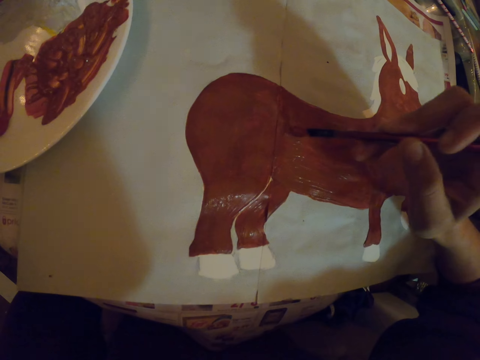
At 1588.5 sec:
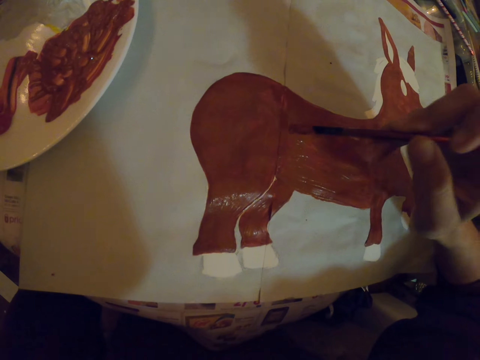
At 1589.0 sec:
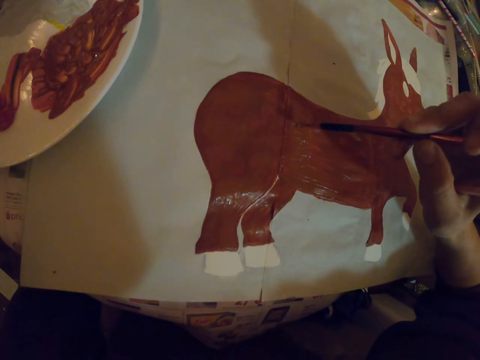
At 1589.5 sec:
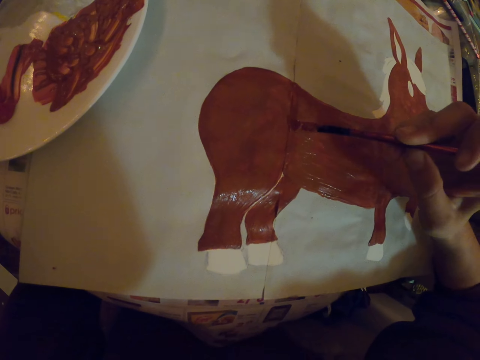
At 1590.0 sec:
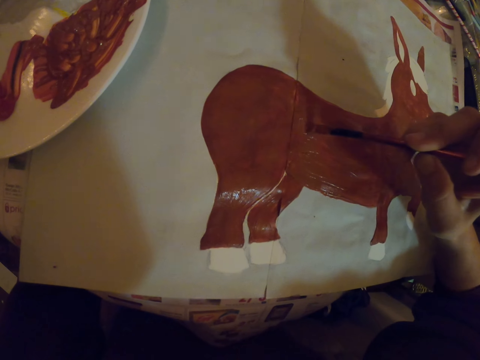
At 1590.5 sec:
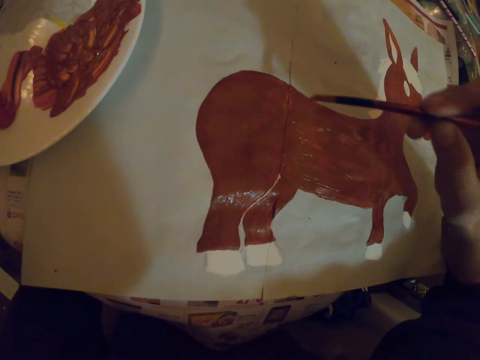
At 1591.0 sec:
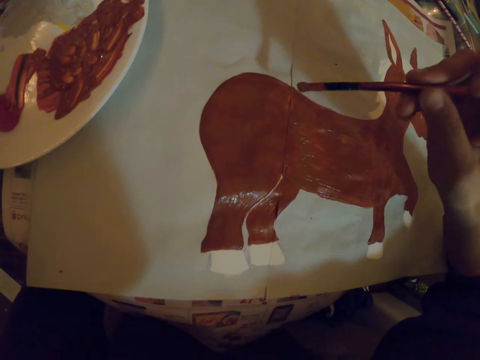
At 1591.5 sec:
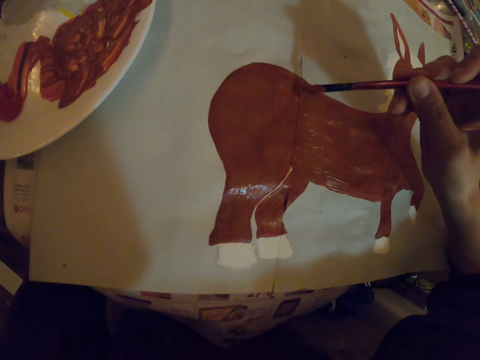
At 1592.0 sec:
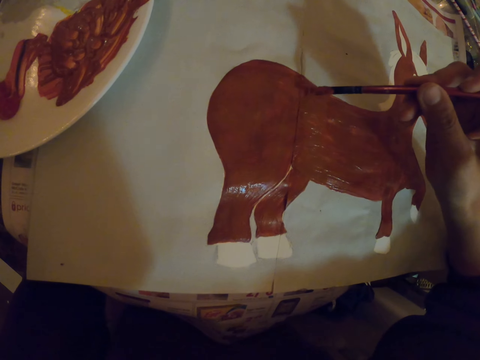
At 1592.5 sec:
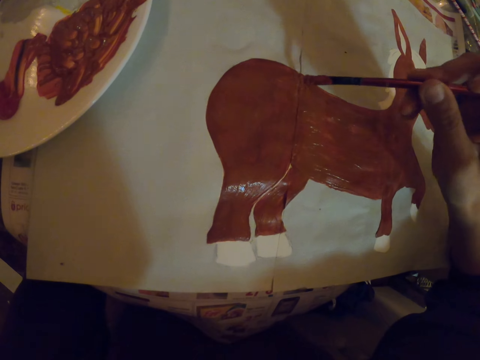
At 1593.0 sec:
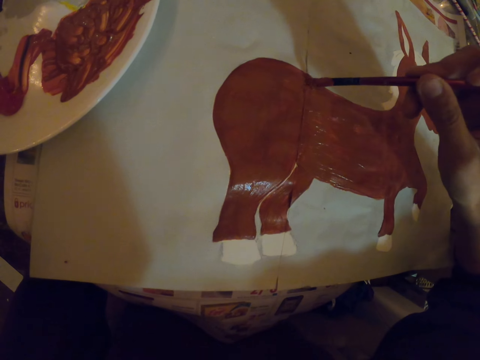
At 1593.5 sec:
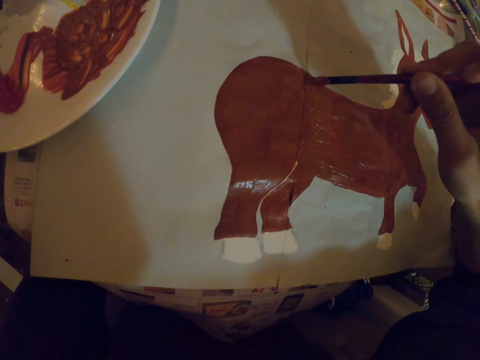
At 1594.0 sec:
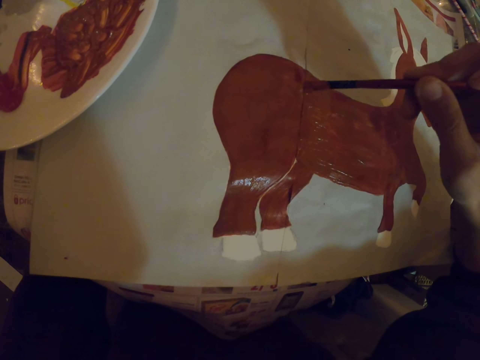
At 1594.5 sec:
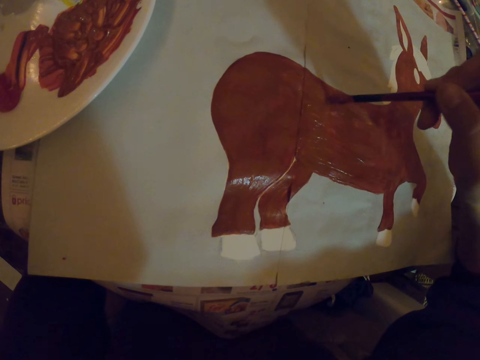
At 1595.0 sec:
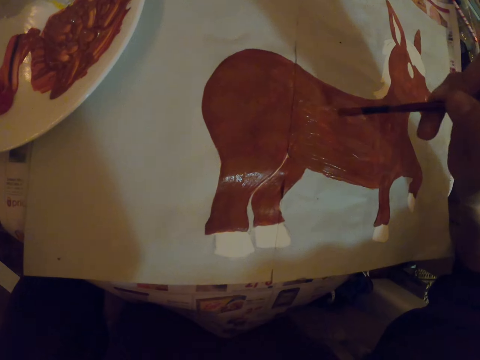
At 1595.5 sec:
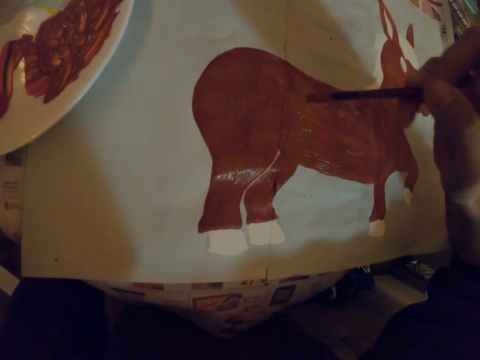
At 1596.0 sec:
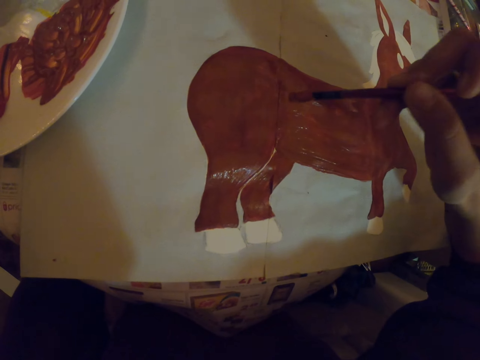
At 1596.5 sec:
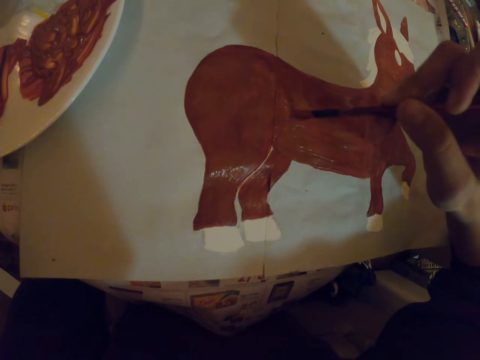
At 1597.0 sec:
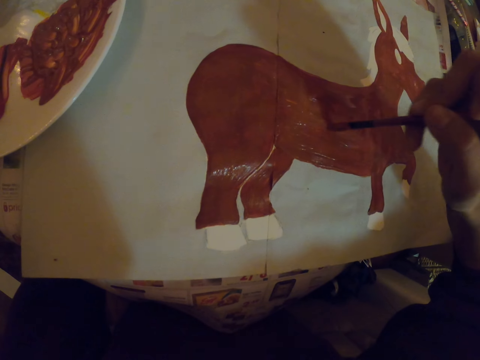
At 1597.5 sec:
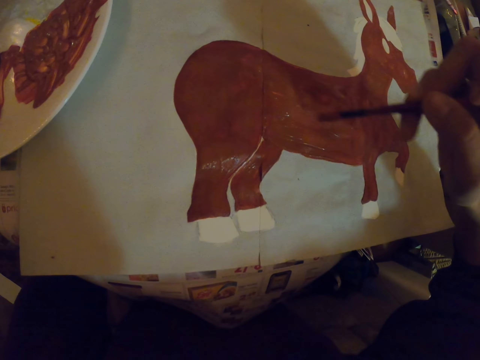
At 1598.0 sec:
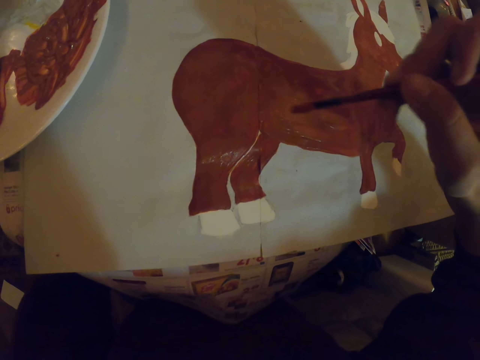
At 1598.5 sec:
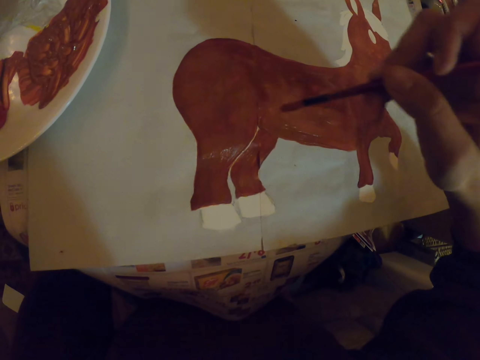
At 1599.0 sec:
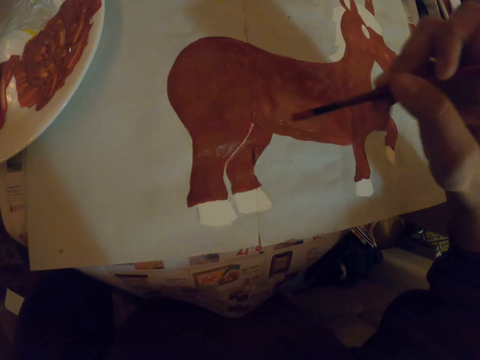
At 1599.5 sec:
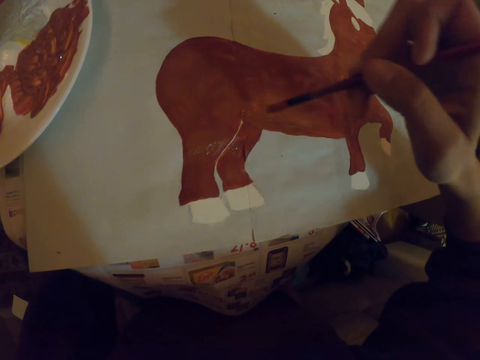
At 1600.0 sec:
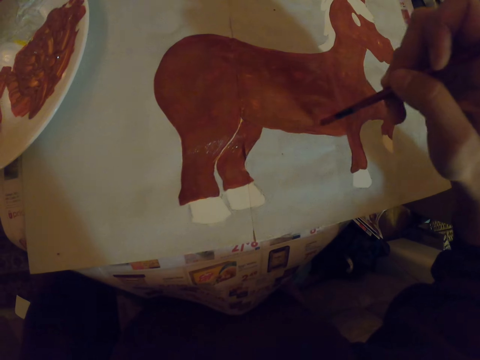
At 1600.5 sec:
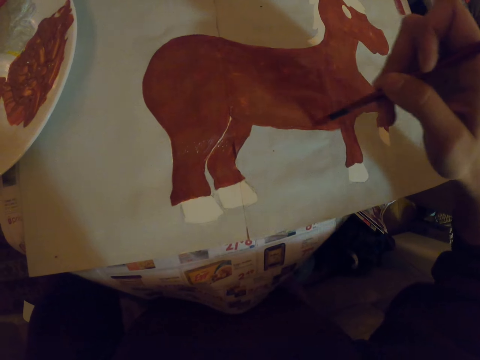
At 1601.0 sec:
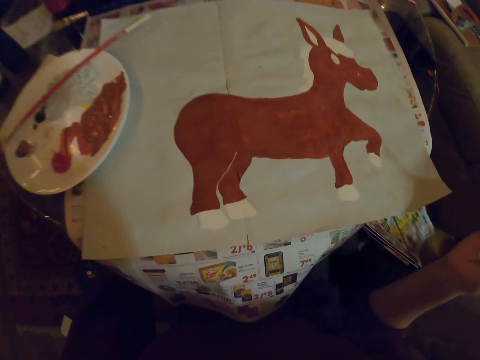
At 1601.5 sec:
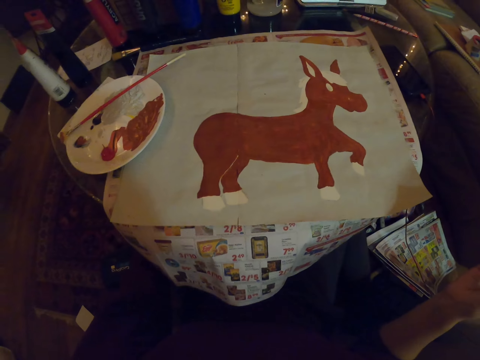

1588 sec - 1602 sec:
The camera wearer holds an art brush. They pause.

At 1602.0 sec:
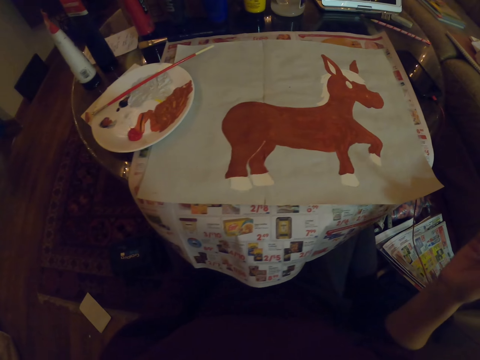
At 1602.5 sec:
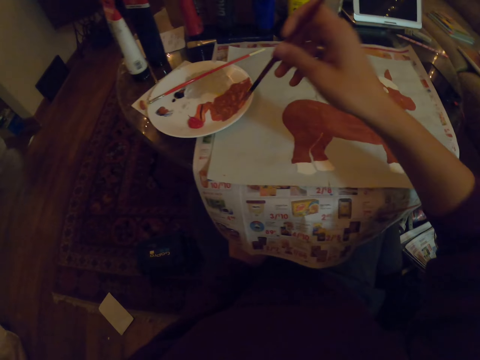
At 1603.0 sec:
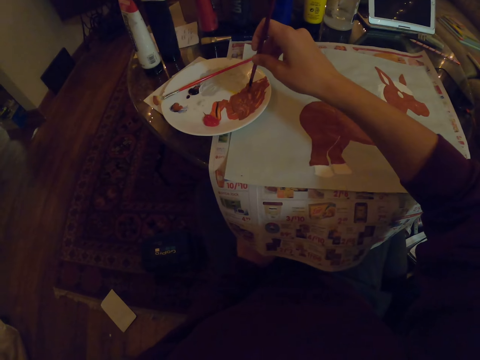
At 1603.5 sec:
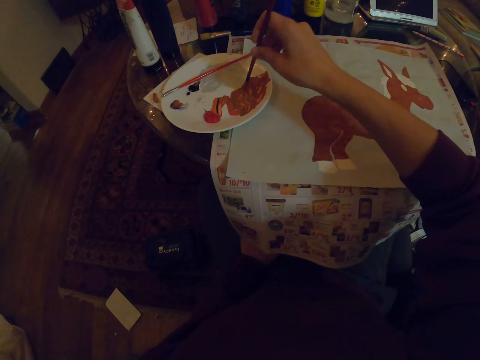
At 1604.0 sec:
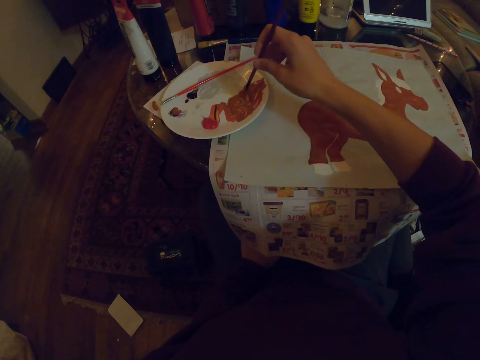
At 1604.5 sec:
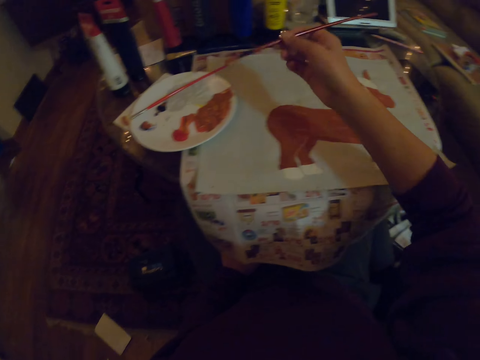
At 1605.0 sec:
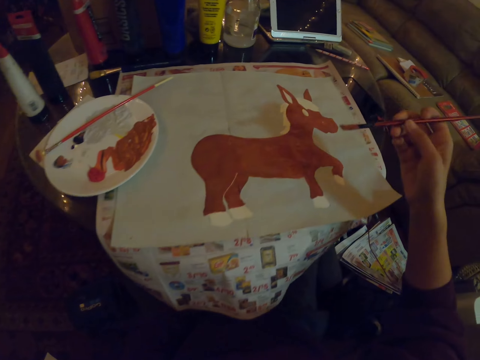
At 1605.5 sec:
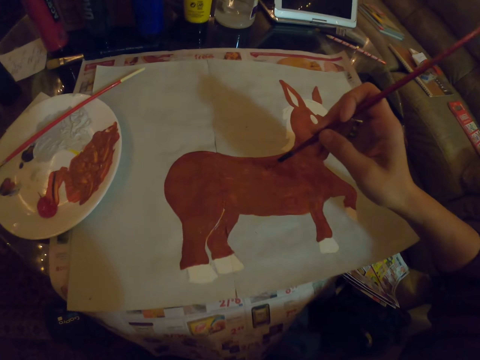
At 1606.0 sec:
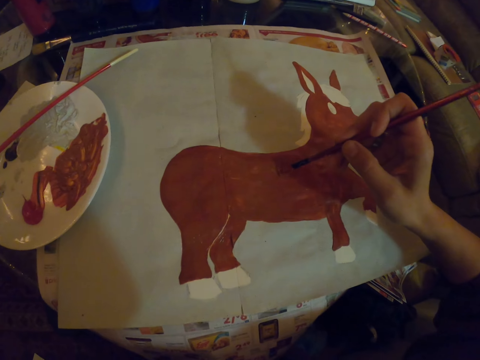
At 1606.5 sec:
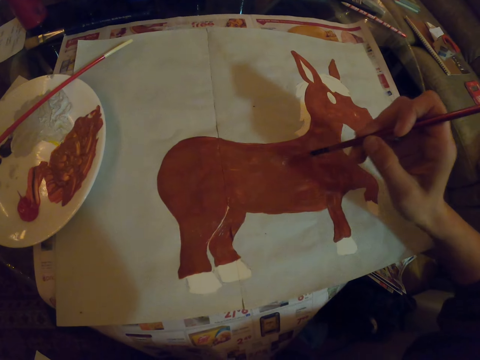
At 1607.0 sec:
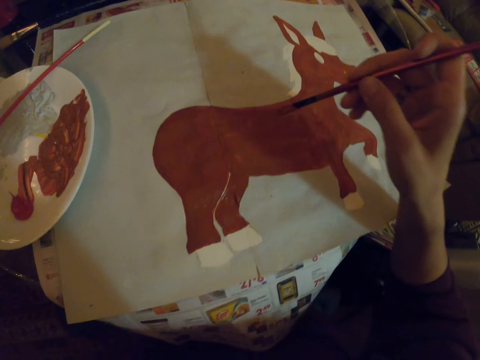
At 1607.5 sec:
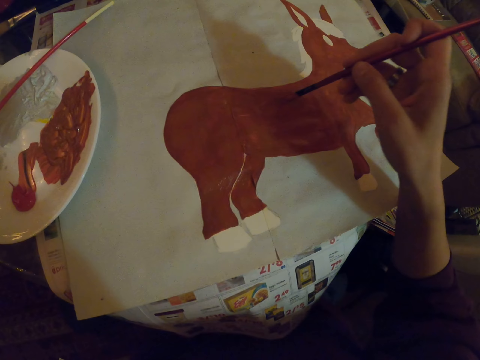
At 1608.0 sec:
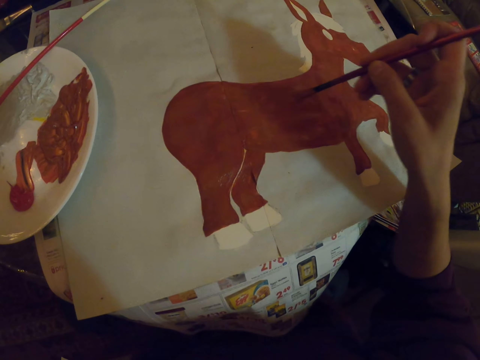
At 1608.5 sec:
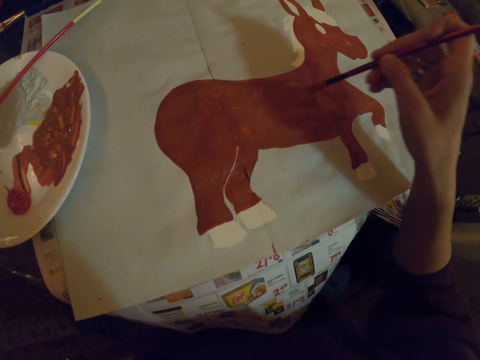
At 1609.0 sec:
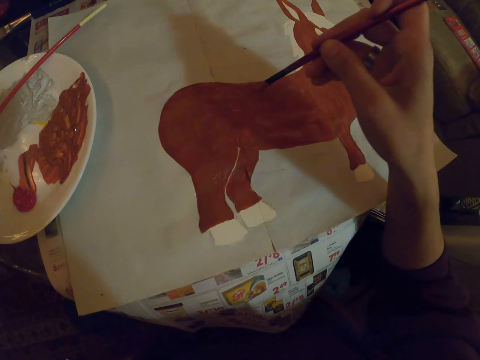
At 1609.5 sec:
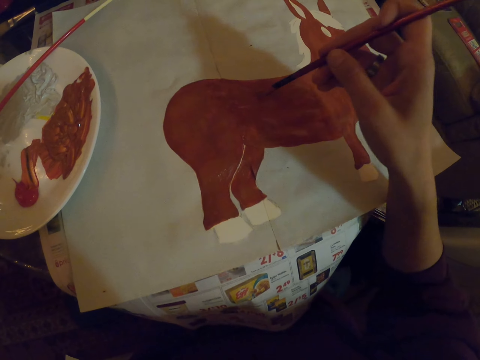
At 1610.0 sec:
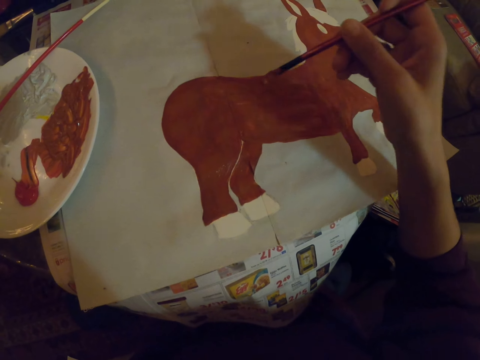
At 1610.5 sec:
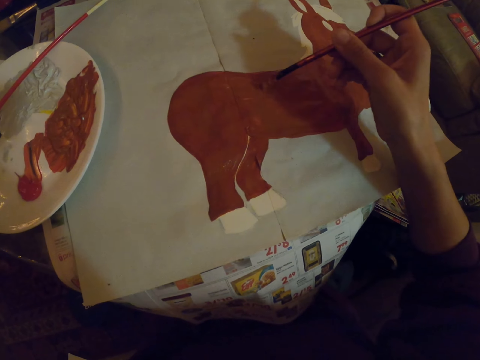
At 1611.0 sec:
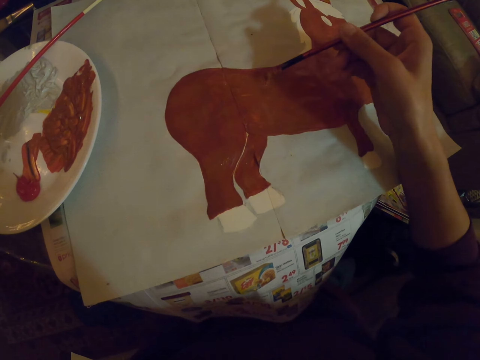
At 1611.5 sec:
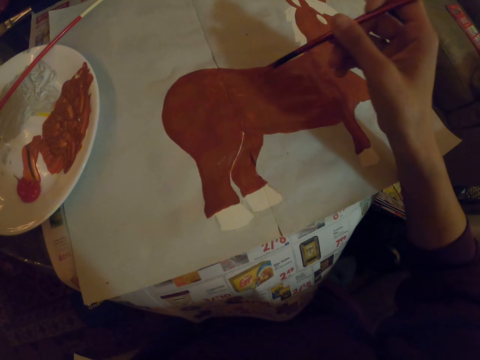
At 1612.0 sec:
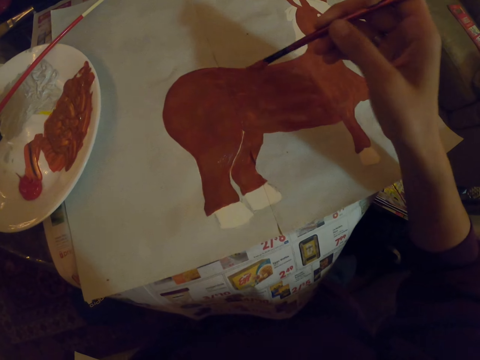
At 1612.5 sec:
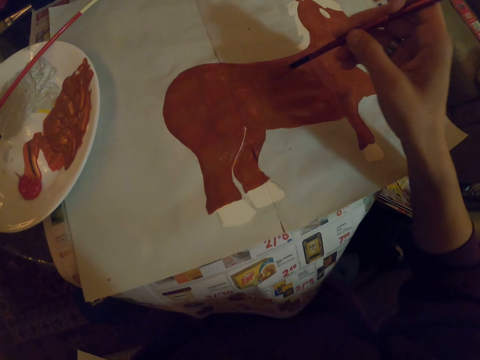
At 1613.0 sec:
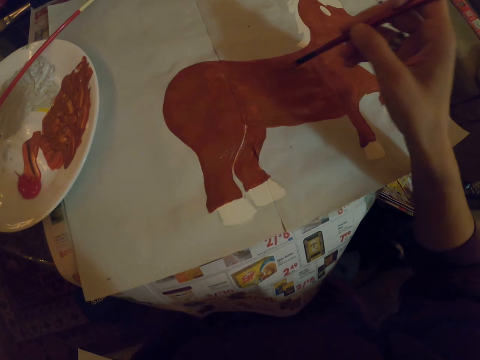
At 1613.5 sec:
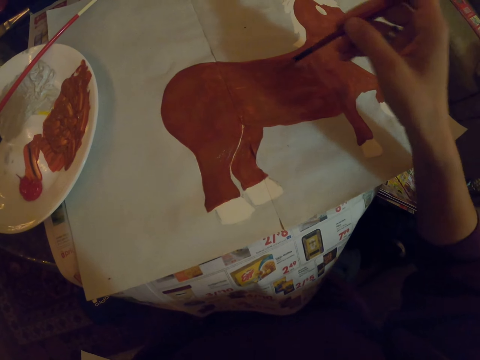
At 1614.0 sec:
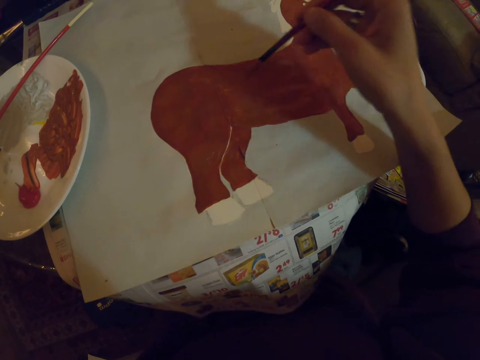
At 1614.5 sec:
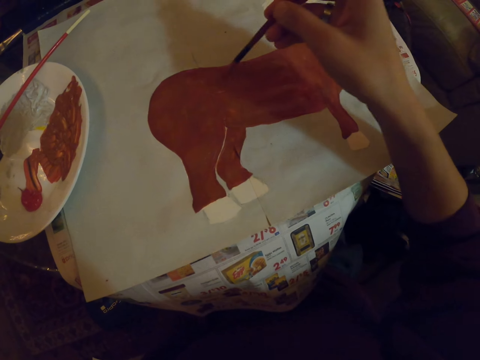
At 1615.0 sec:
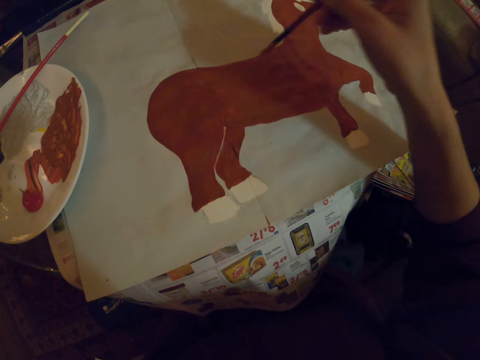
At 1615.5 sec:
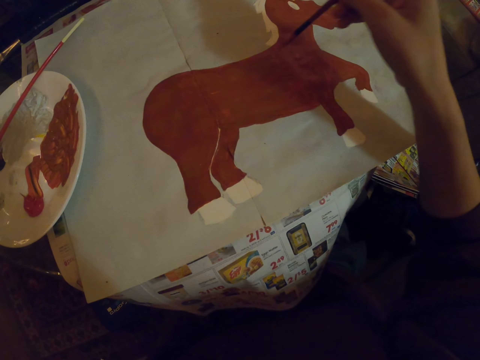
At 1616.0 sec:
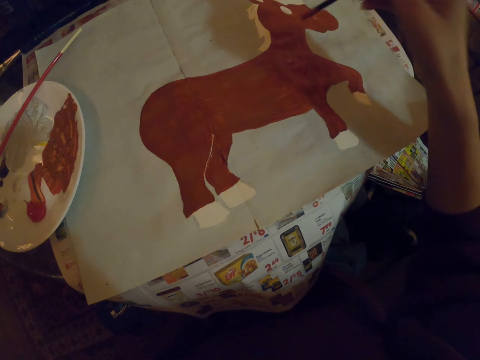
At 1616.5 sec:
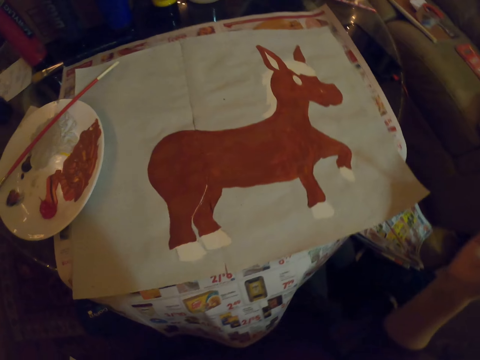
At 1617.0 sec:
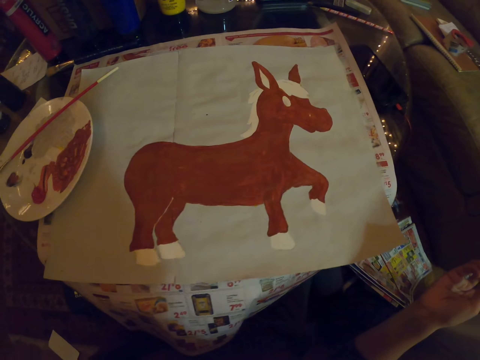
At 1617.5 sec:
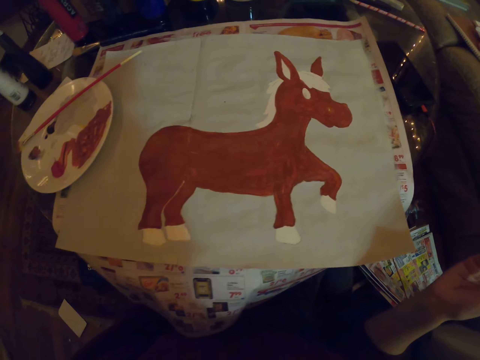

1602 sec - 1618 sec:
The camera wearer dips an art brush in the paint. They repaint the sketch with the art brush on a paper. They hold the art brush and pause.
